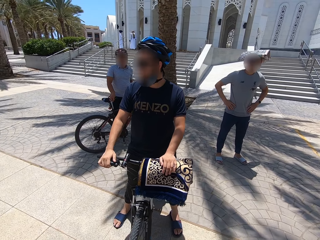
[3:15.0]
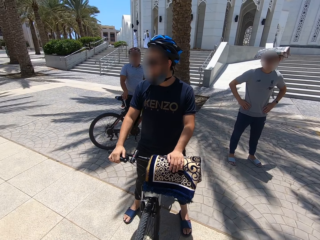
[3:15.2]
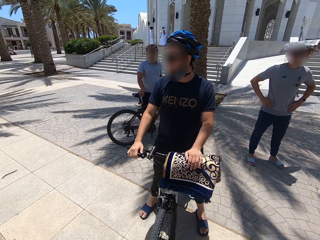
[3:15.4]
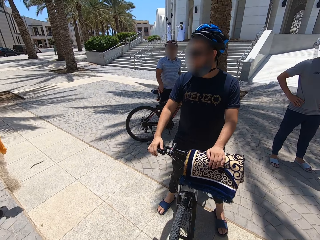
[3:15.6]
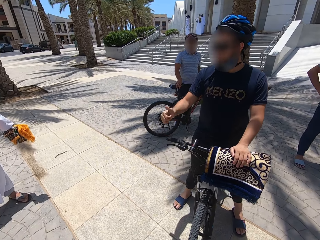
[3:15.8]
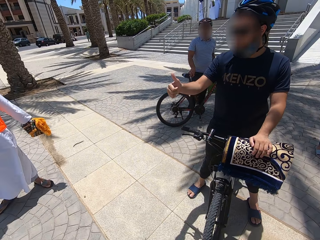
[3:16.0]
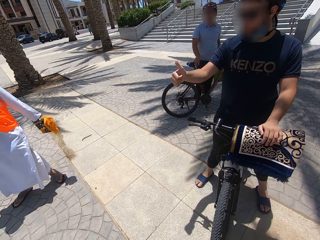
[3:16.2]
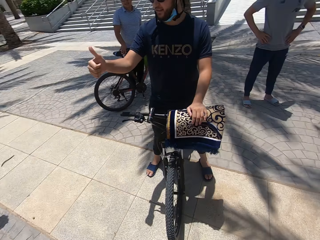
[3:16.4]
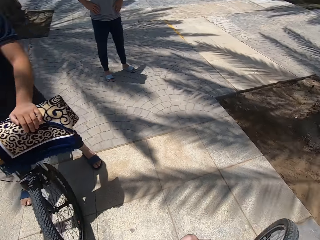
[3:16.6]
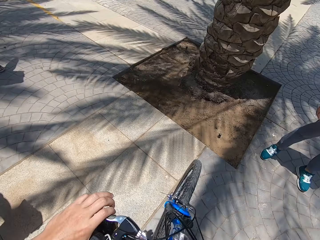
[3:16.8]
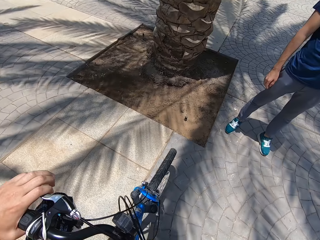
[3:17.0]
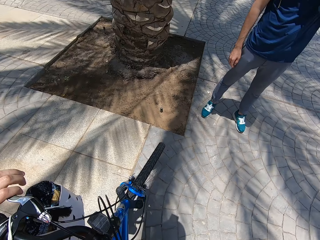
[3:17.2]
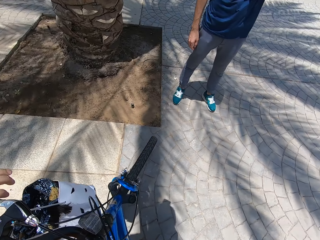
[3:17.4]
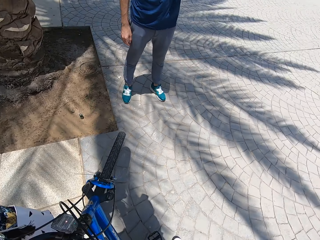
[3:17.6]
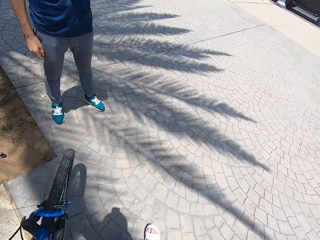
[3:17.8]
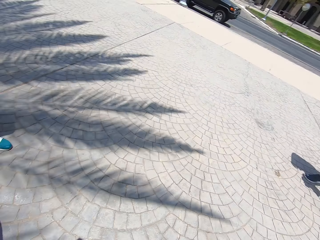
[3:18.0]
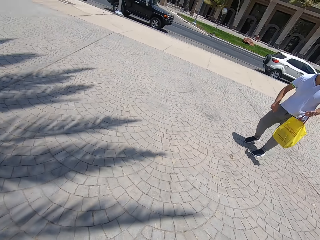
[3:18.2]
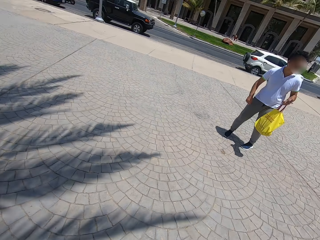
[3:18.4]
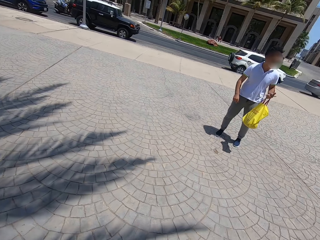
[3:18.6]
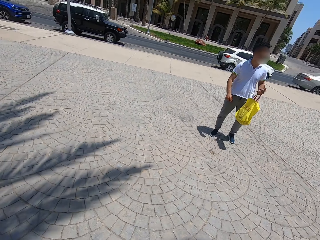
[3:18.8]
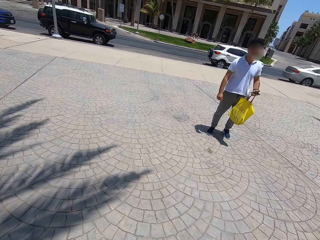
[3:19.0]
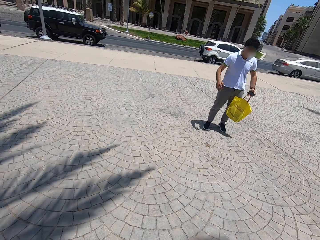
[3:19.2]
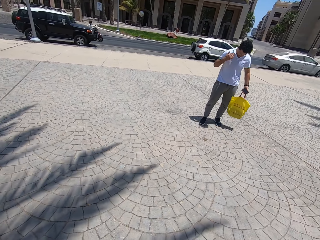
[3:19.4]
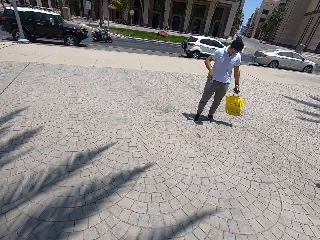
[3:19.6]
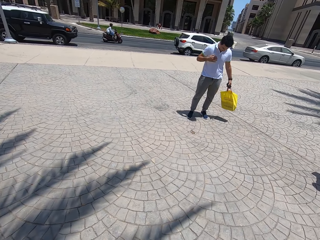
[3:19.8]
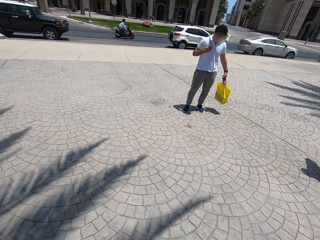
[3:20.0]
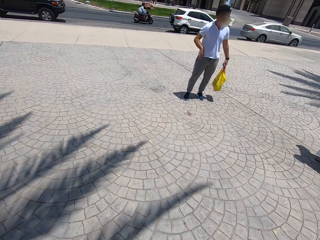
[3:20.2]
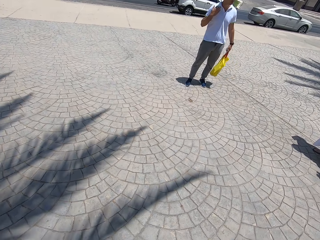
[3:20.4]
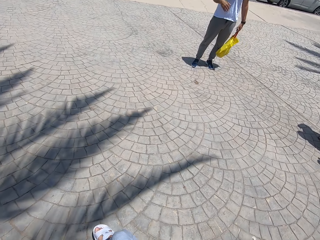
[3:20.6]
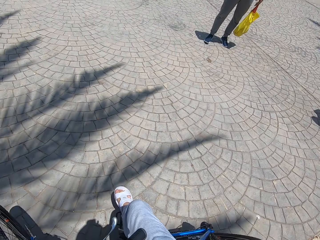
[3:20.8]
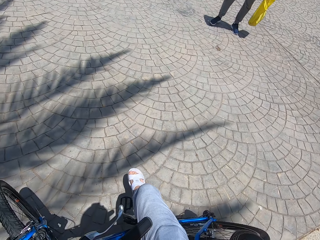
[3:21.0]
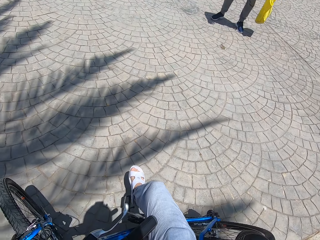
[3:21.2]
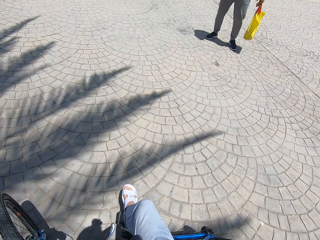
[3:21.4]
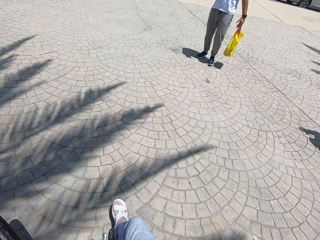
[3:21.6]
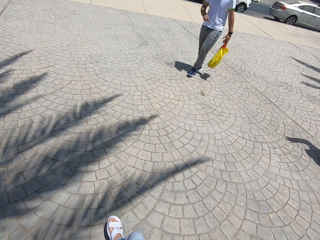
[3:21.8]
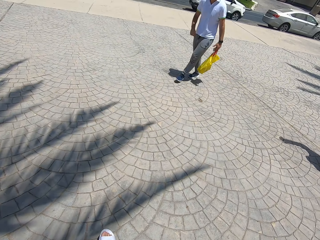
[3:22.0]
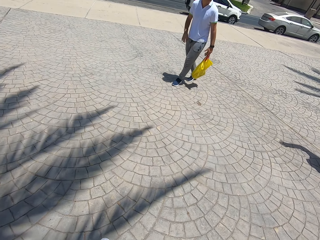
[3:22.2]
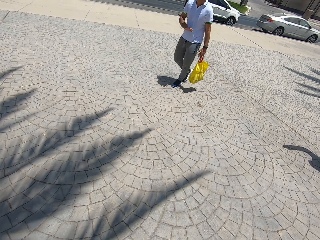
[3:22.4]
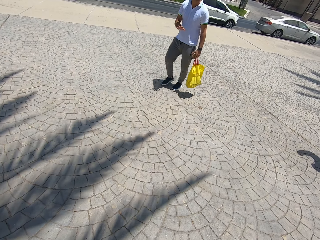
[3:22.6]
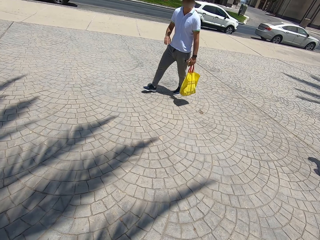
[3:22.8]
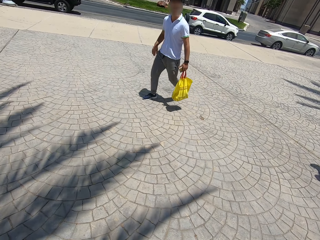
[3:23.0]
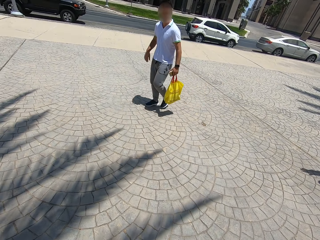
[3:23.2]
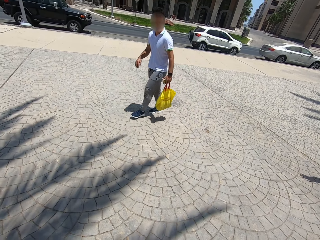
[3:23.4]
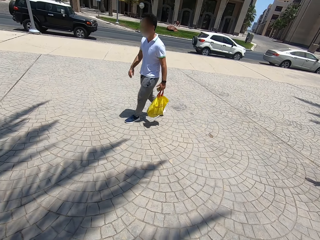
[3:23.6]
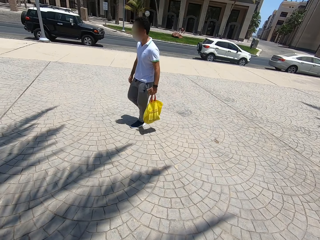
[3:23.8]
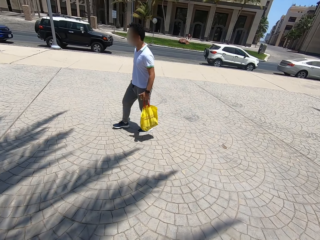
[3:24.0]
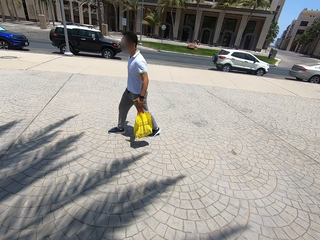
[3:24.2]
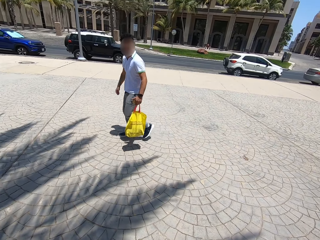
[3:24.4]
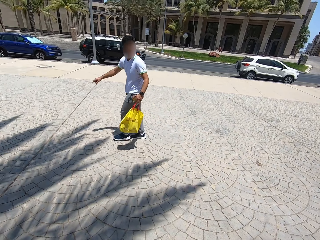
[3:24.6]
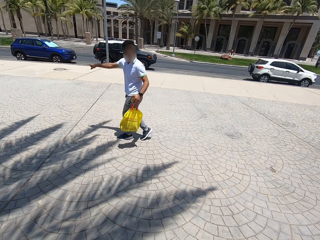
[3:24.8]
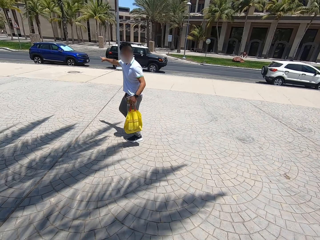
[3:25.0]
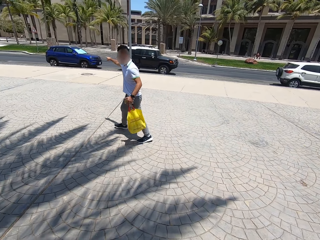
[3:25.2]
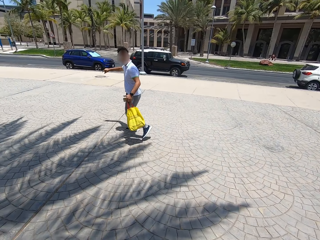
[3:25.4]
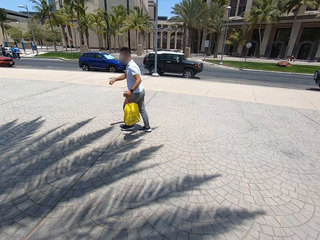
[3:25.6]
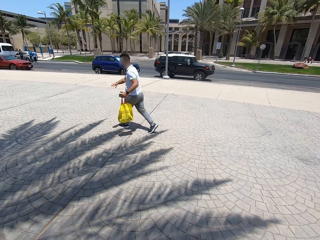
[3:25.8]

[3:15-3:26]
The camera wearer looks around the compound. A man stands on the walkway. The camera wearer stares at the man. The man wipes his shirt with his hand. The man walks on the walkway. The camera wearer stares at the man.

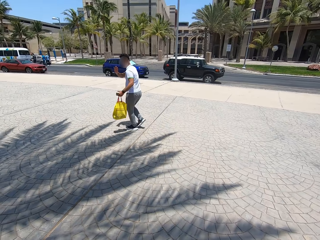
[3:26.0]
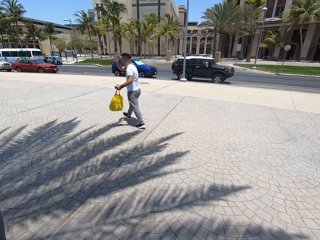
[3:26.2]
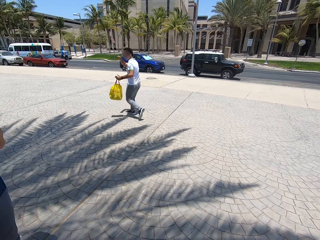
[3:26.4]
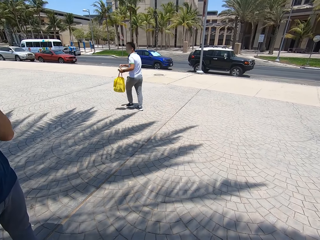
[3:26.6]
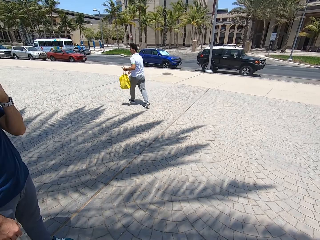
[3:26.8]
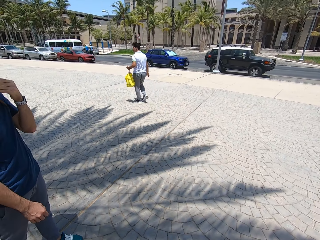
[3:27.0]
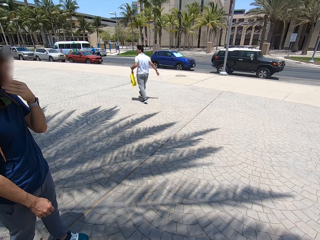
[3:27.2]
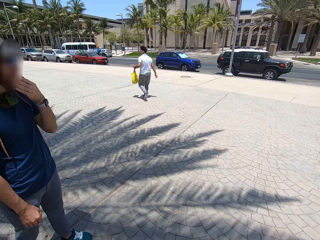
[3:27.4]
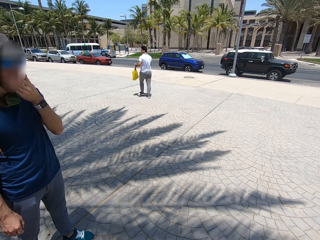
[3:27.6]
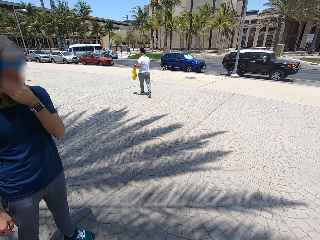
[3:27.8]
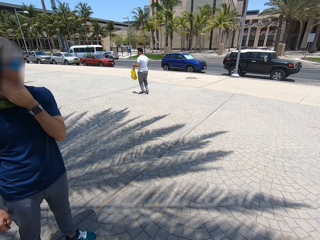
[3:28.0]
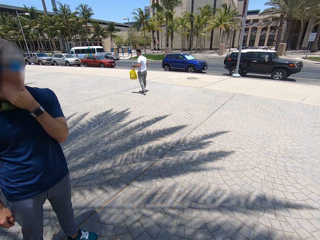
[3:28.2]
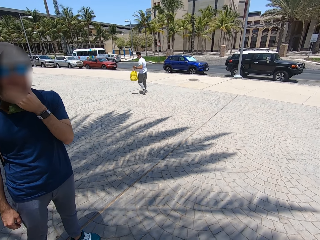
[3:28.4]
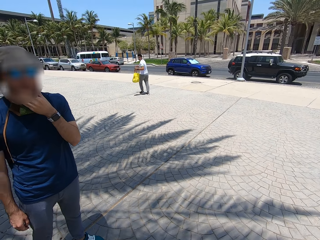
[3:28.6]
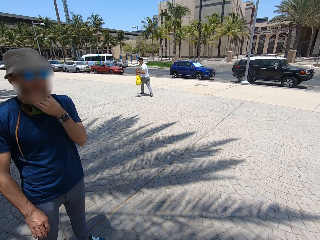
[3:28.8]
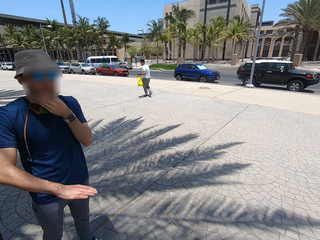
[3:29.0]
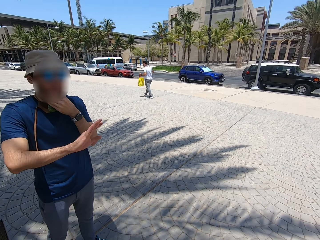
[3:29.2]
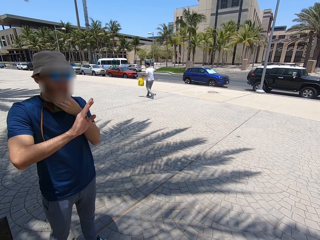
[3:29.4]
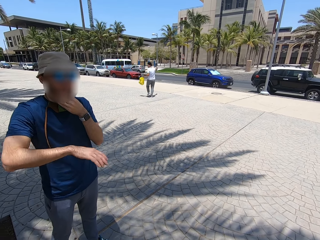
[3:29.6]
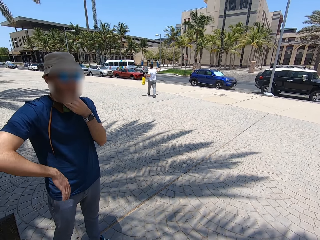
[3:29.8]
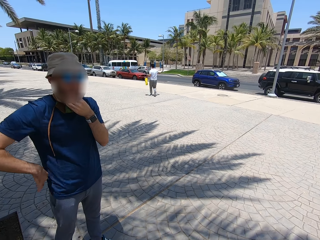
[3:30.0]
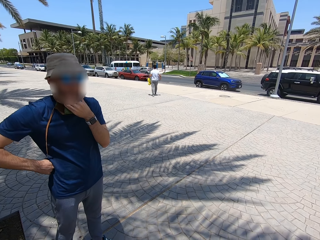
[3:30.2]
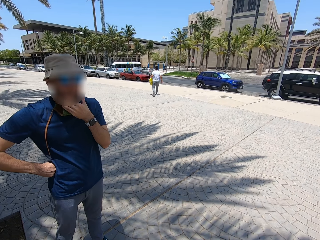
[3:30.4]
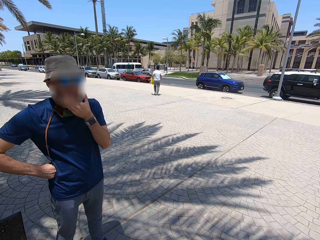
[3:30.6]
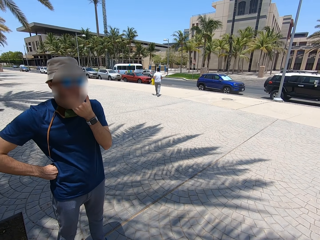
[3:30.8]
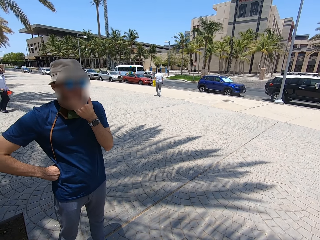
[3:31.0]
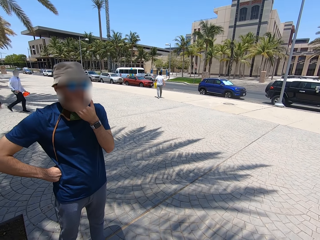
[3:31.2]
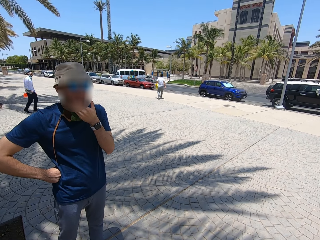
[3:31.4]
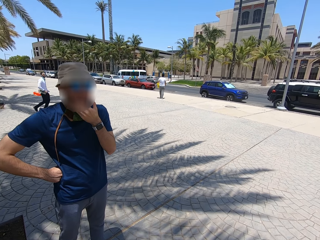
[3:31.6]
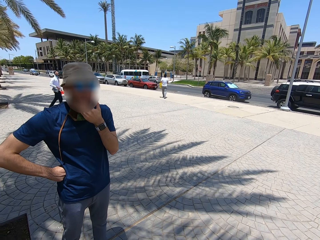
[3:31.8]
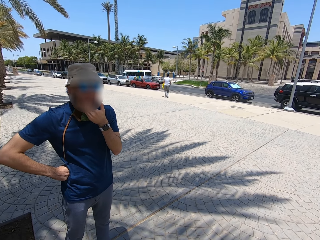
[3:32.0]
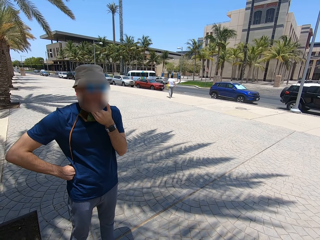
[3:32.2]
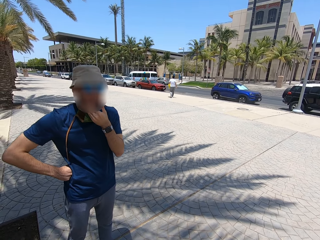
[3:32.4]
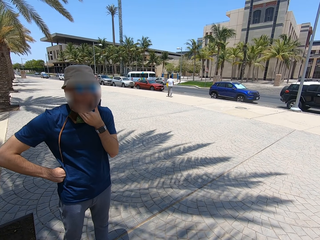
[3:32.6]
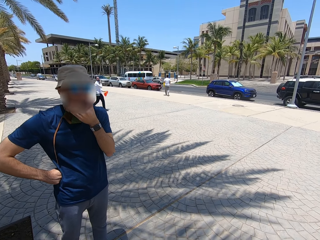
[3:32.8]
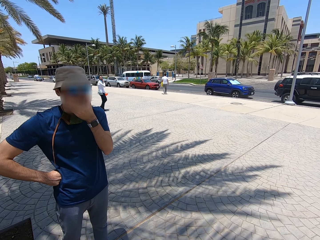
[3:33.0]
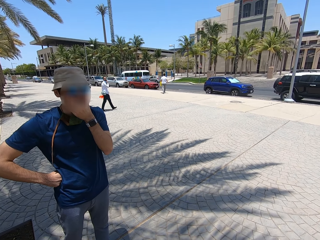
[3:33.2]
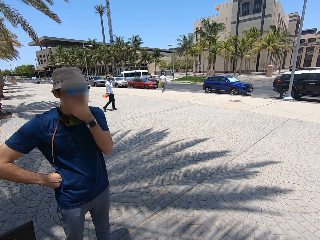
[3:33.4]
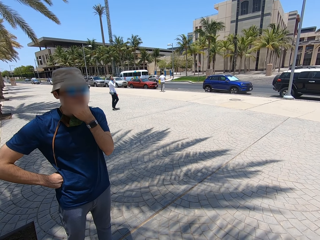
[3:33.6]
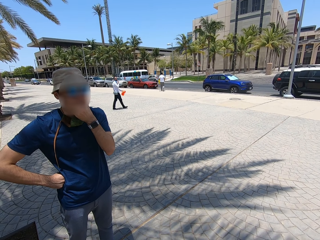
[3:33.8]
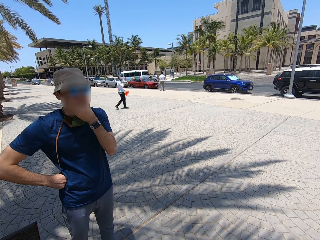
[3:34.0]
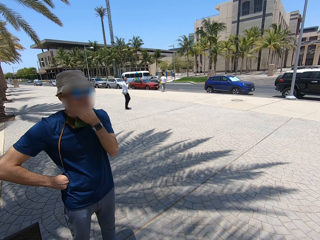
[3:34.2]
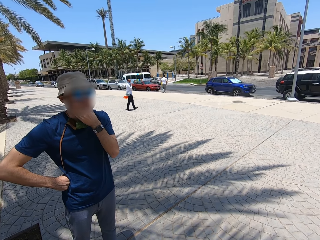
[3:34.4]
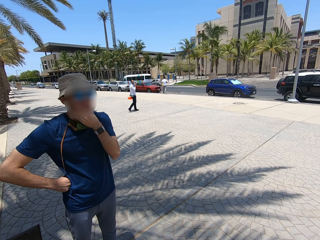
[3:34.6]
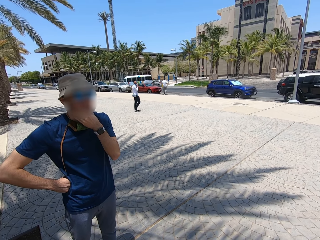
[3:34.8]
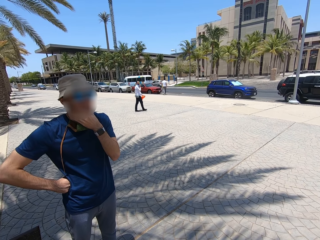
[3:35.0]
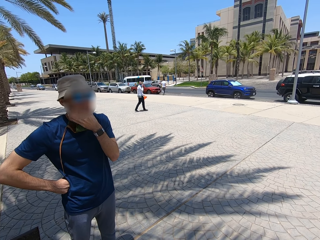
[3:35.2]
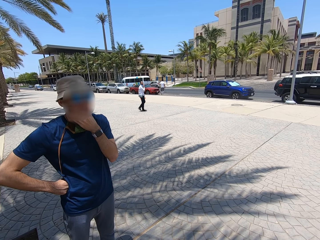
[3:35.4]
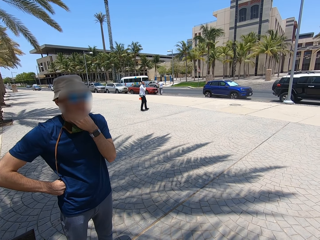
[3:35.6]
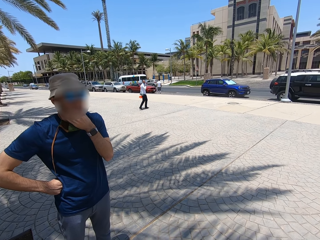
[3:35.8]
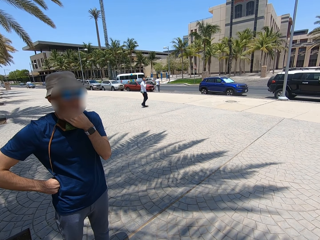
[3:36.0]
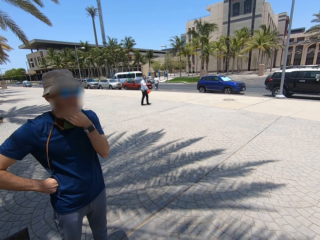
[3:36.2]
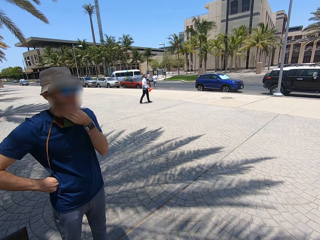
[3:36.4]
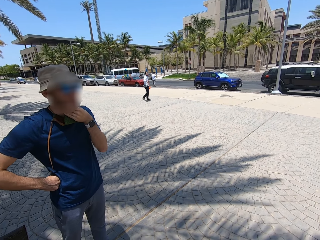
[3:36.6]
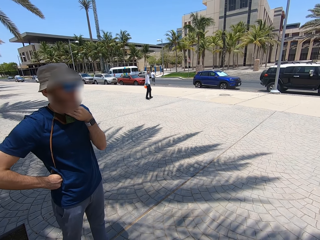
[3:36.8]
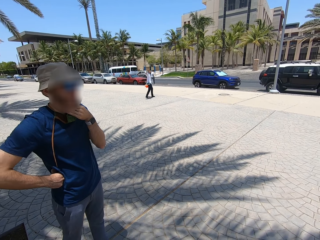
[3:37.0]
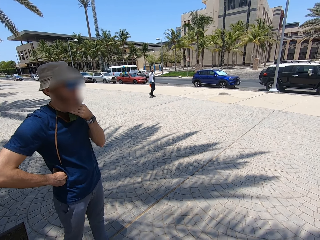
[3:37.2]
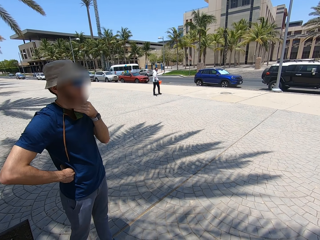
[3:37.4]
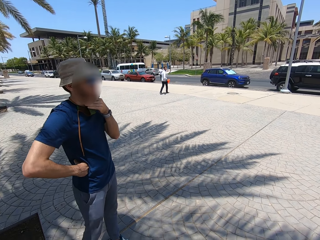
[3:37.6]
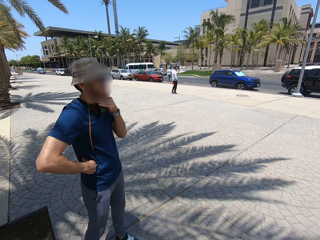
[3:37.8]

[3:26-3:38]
The camera wearer stares at a man. The man talks on the walkway. The man moves his hand. The camera wearer stares at the man.
